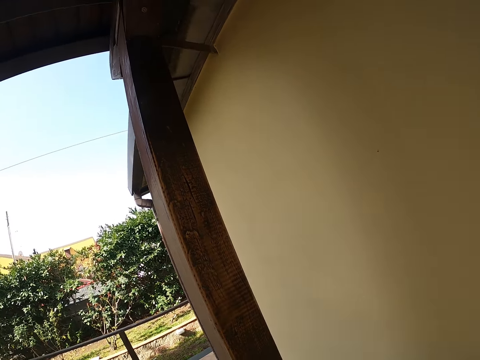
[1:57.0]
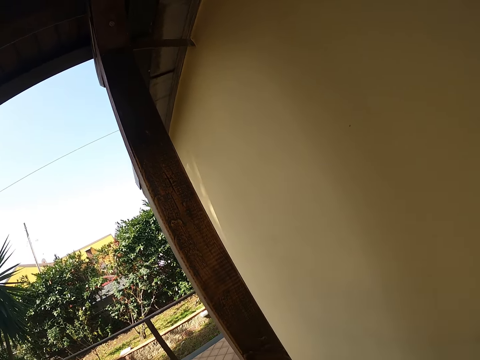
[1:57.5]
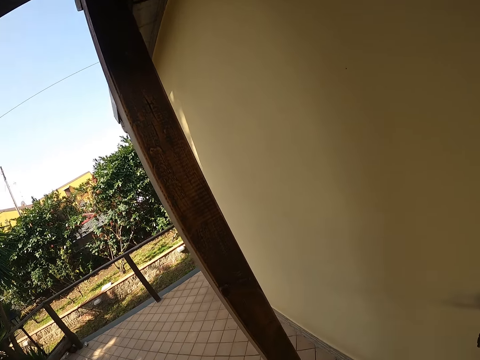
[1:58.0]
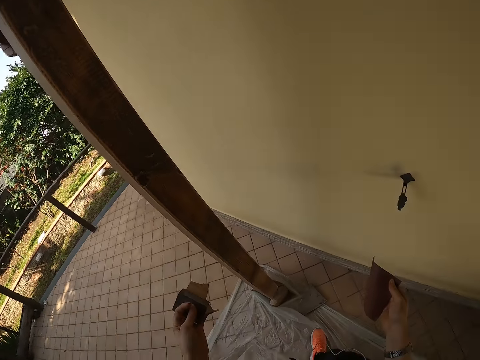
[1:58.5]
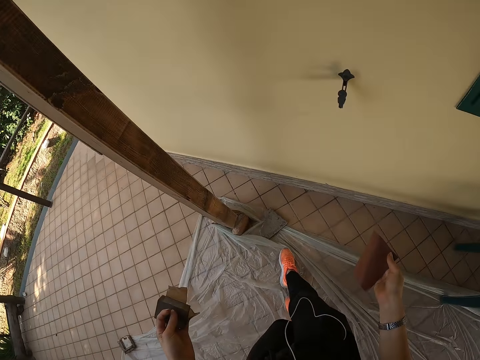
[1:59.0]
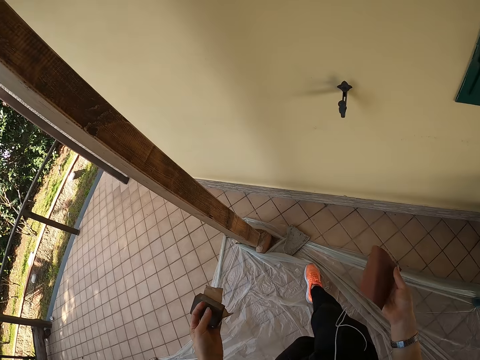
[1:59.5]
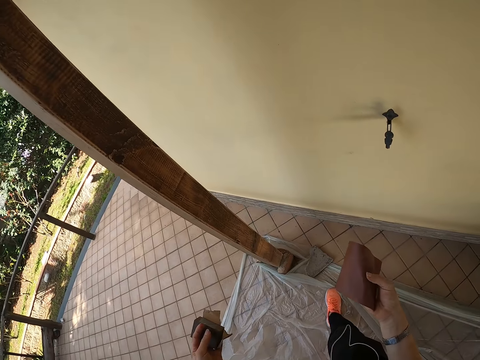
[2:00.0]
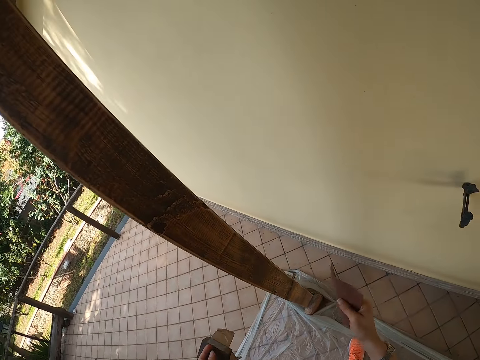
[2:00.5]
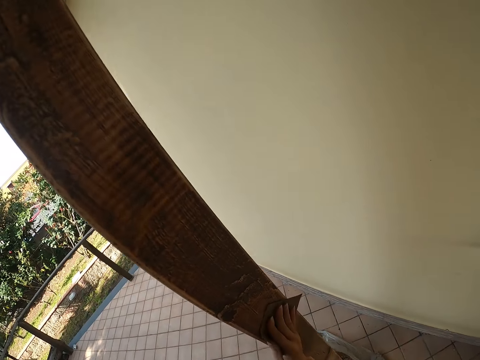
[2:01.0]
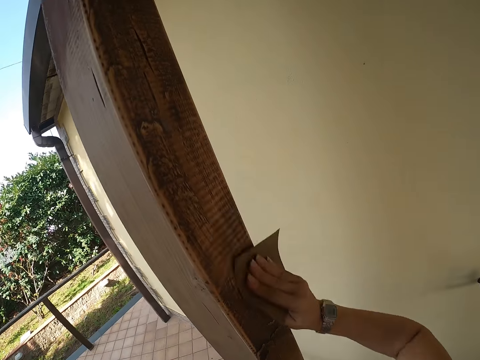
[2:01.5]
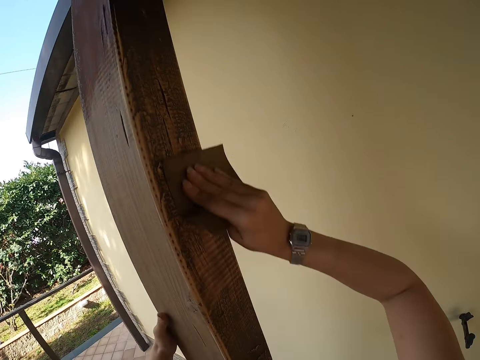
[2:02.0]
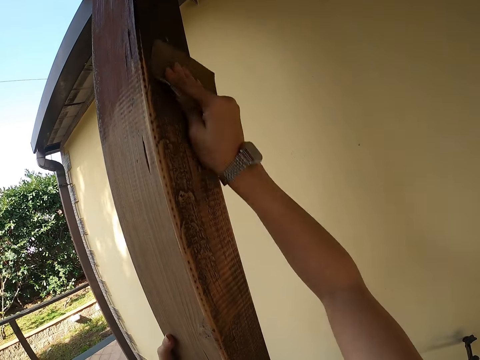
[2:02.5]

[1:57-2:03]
The camera wearer stops to scrub the timber. They scratch the middle part of the timber with the sandpaper.

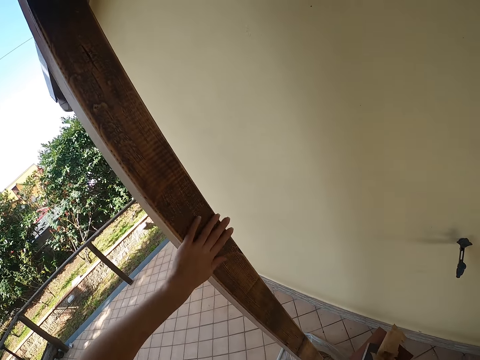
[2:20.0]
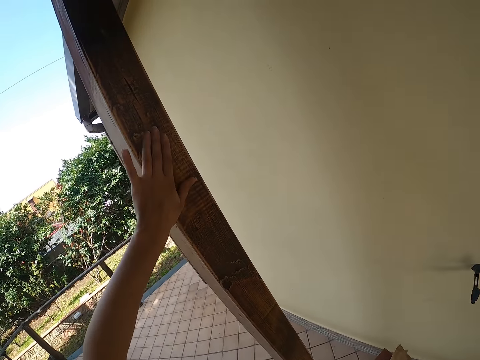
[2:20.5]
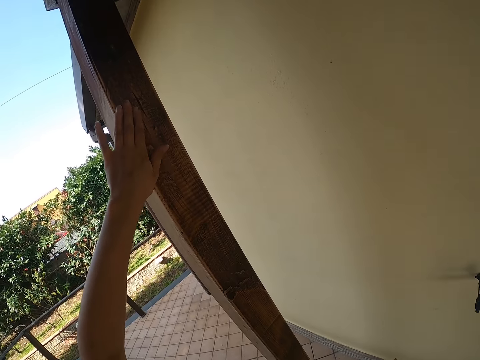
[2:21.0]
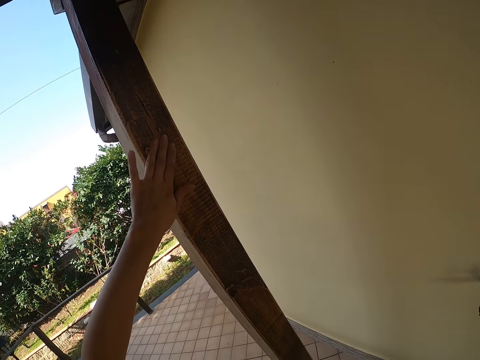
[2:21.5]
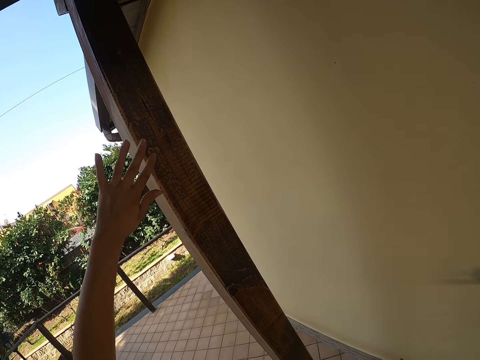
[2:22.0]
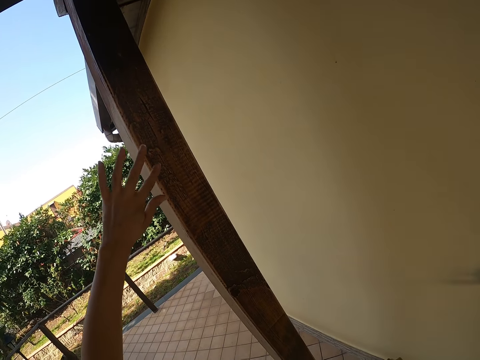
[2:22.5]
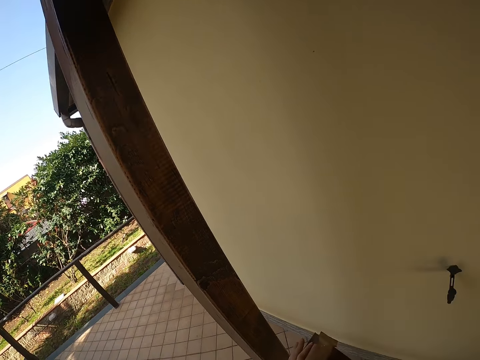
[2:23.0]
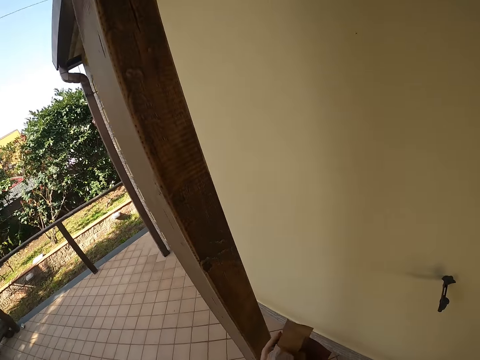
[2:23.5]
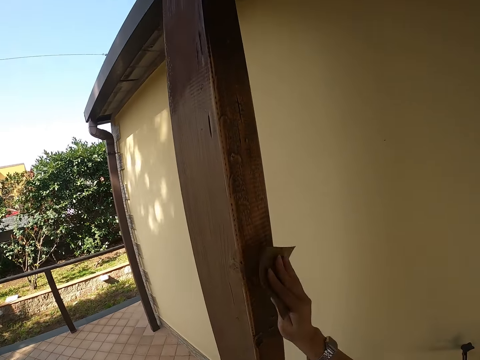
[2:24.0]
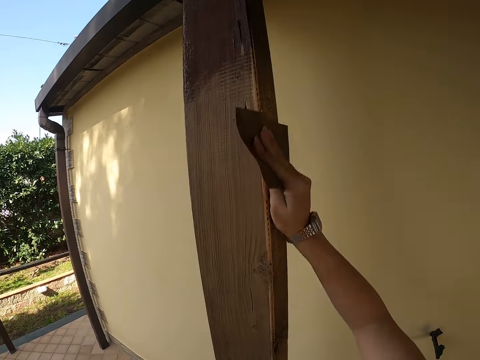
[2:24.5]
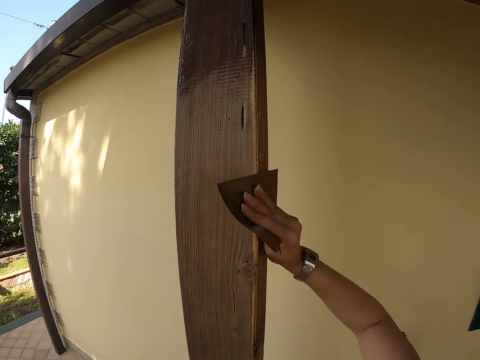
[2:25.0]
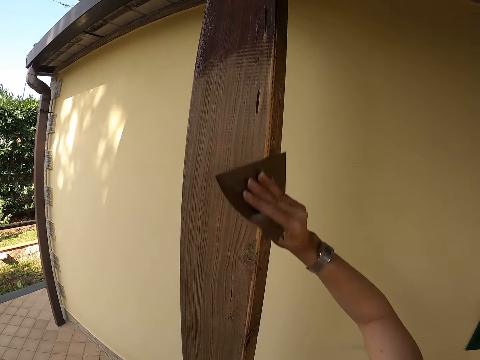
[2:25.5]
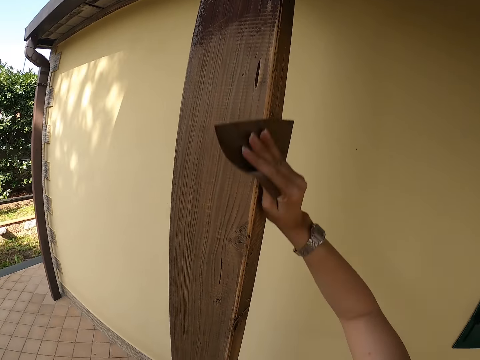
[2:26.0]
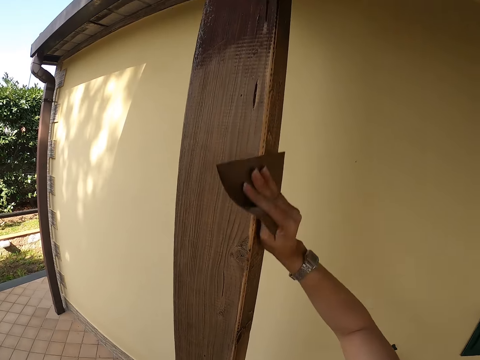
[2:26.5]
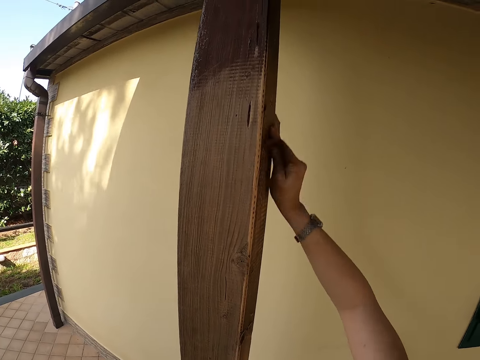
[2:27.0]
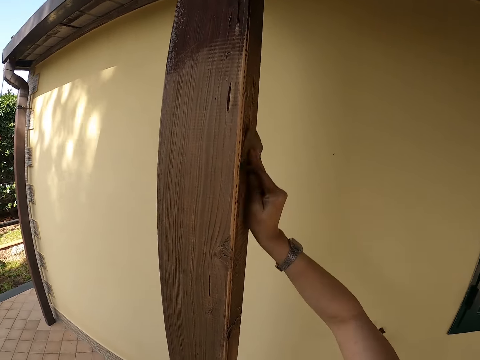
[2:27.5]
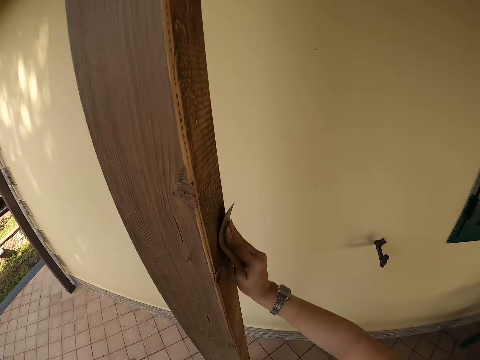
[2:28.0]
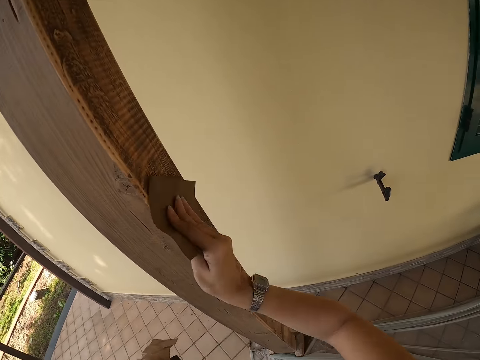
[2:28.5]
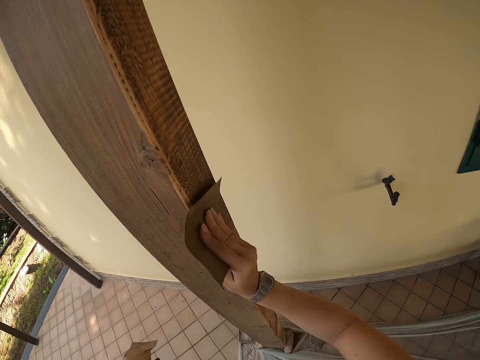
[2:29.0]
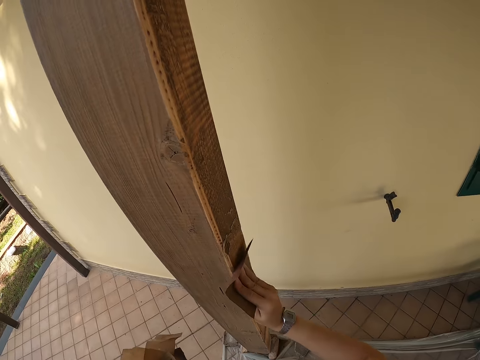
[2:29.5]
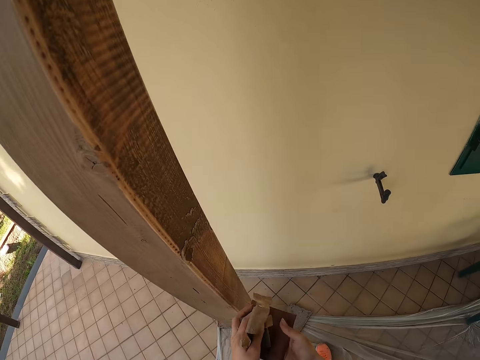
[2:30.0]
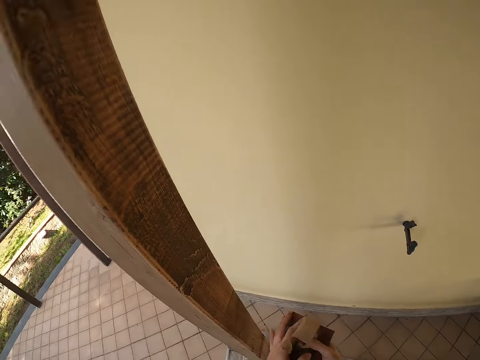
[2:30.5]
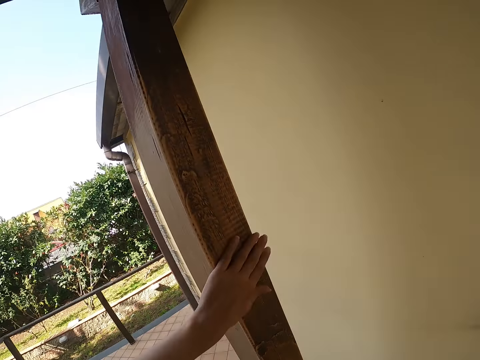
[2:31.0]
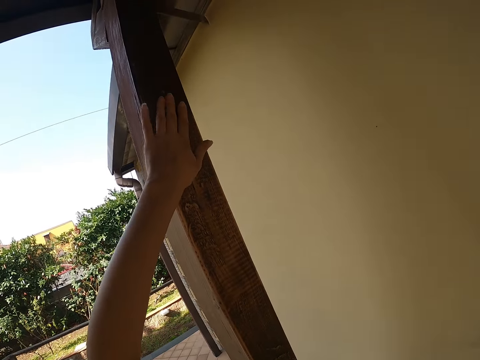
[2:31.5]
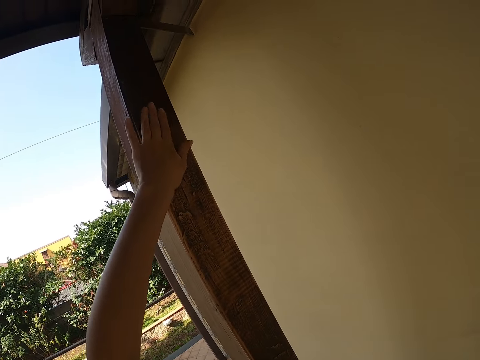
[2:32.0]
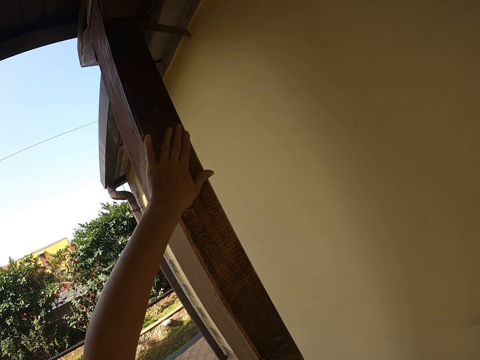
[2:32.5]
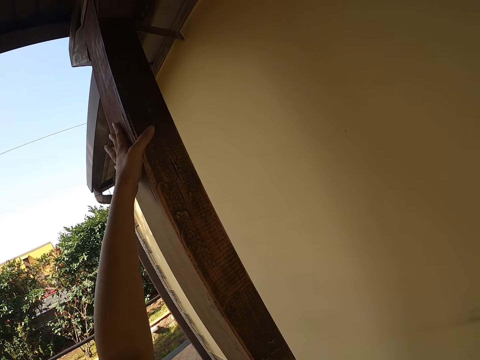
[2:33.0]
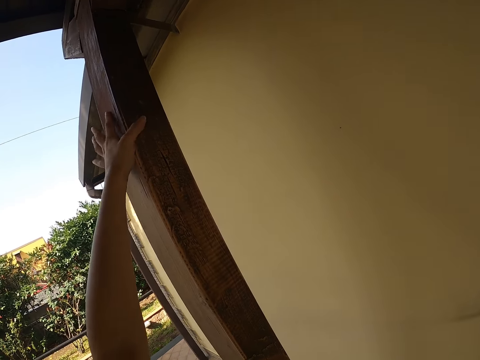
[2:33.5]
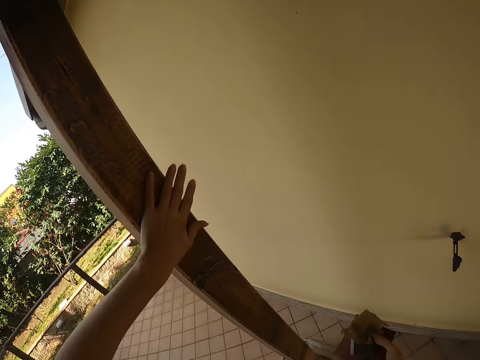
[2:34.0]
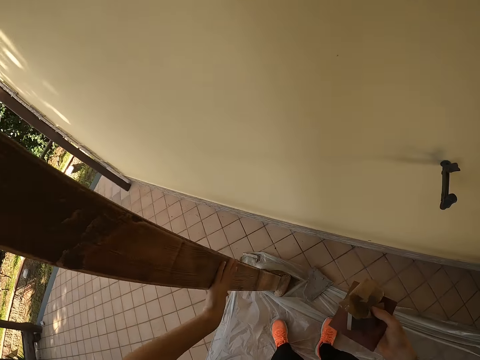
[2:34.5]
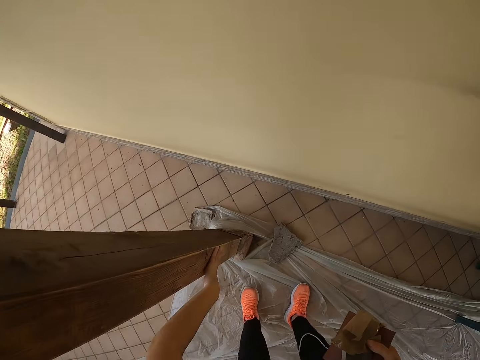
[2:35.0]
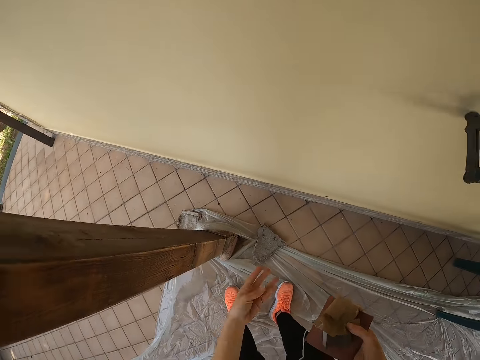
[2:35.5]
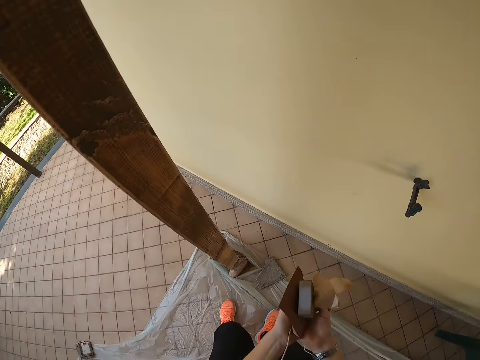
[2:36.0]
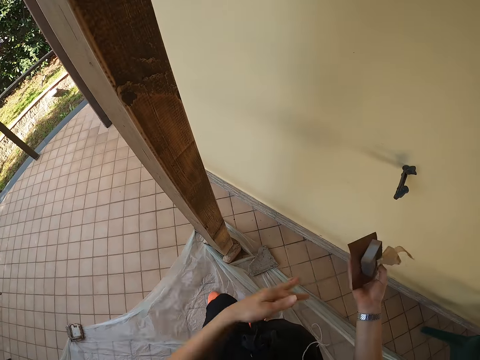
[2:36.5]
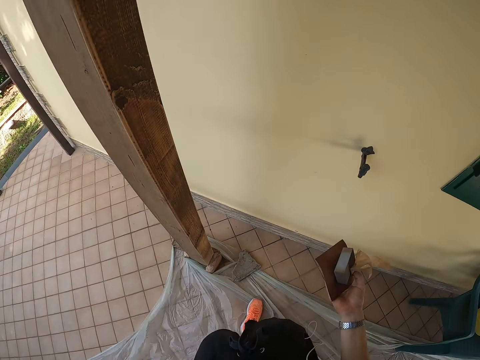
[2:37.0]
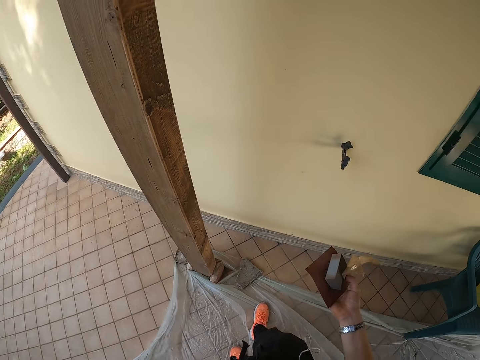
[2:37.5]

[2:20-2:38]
The camera wearer cleans the wood with her left hand. She touches the timber. She removes her left hand from the wood. She sands the wood with the sandpaper. She scratches the upper part of the timber. She scratches the middle part of the timber. She transfers the sandpaper from her left hand to her right hand. She cleans the wood with her left hand. She touches the upper part of the timber. She touches the lower part of the timber. She removes her left hand from the wood. She cleans her hands. She lifts up her left hand.
